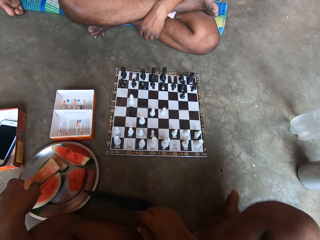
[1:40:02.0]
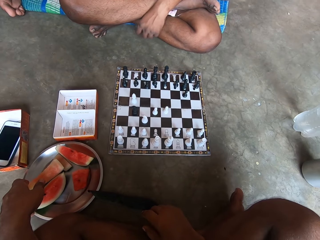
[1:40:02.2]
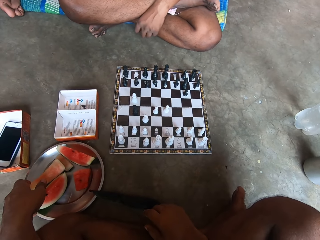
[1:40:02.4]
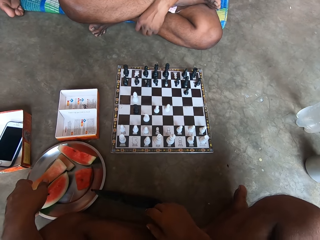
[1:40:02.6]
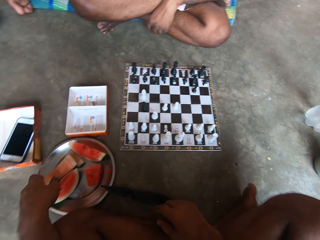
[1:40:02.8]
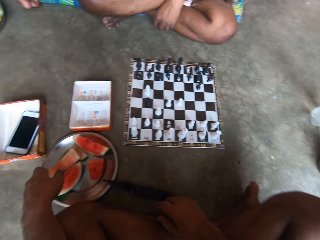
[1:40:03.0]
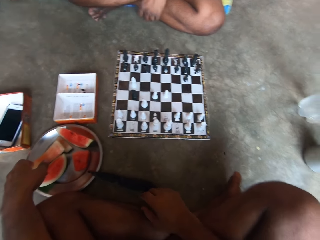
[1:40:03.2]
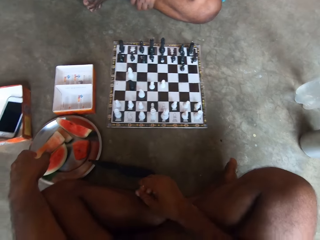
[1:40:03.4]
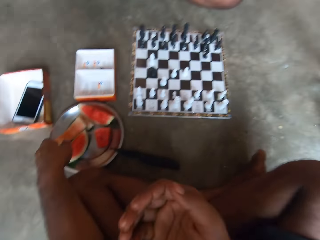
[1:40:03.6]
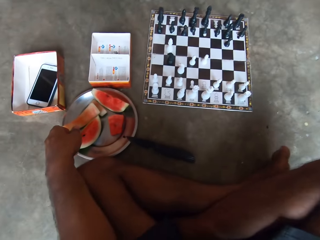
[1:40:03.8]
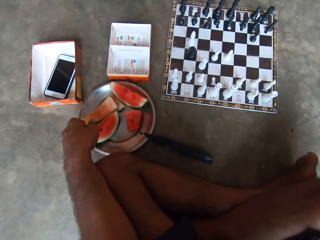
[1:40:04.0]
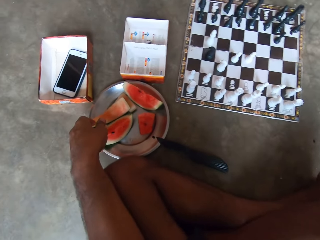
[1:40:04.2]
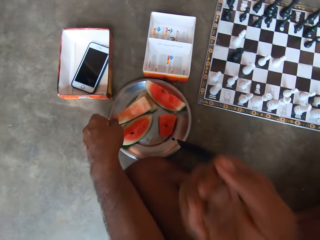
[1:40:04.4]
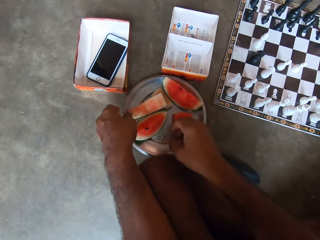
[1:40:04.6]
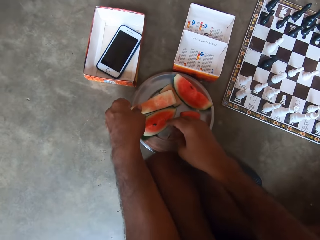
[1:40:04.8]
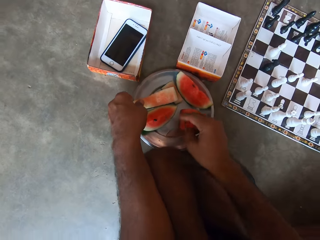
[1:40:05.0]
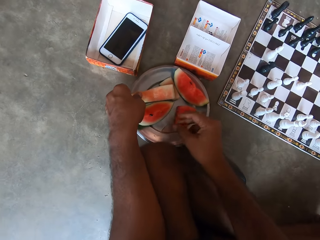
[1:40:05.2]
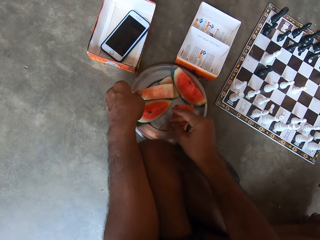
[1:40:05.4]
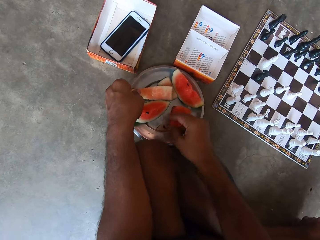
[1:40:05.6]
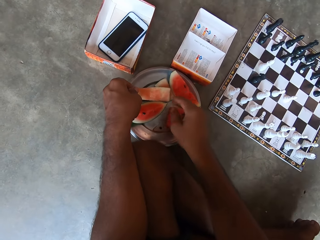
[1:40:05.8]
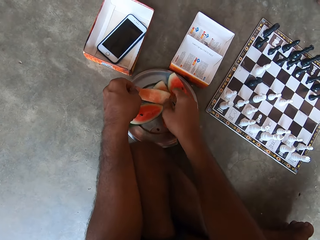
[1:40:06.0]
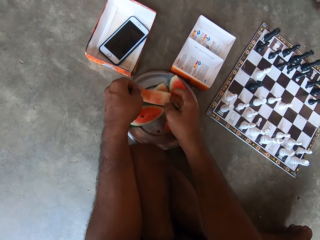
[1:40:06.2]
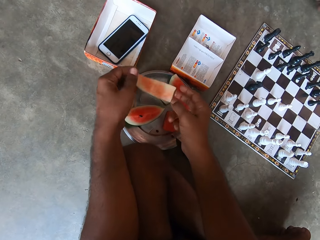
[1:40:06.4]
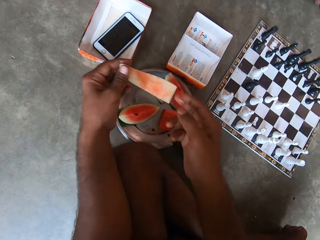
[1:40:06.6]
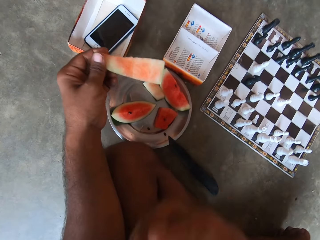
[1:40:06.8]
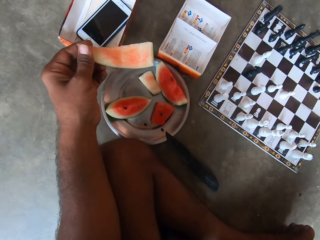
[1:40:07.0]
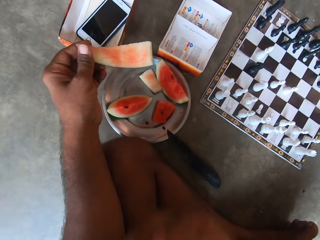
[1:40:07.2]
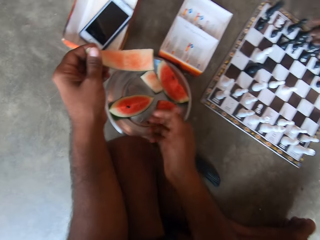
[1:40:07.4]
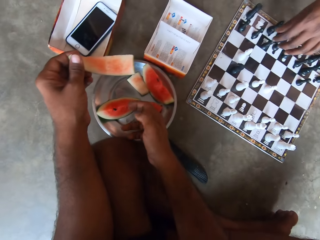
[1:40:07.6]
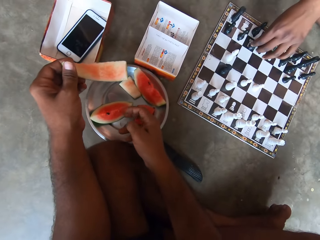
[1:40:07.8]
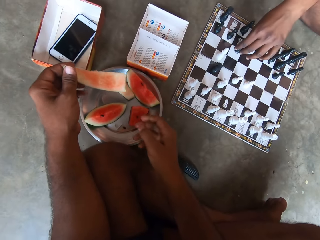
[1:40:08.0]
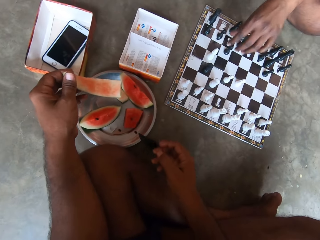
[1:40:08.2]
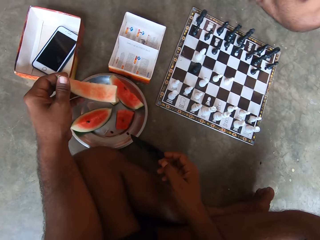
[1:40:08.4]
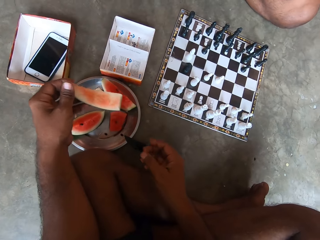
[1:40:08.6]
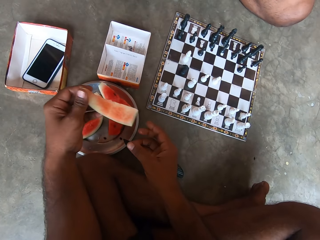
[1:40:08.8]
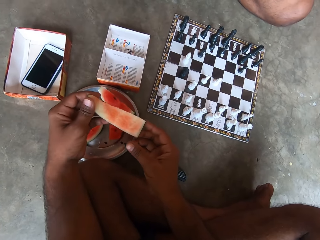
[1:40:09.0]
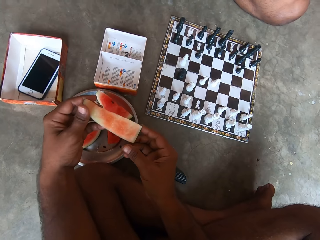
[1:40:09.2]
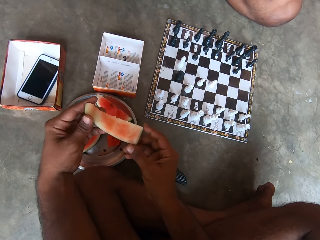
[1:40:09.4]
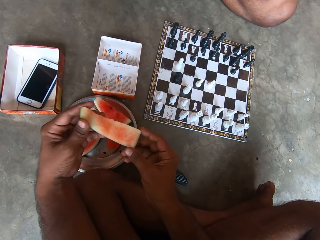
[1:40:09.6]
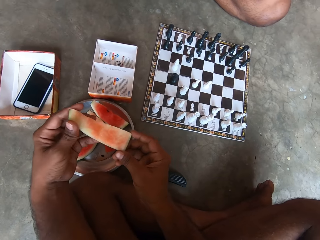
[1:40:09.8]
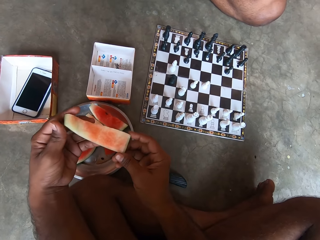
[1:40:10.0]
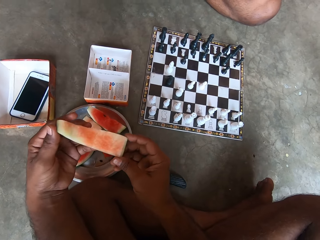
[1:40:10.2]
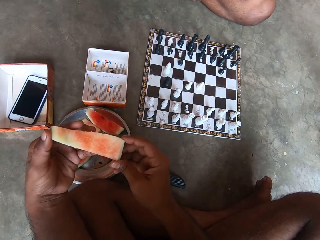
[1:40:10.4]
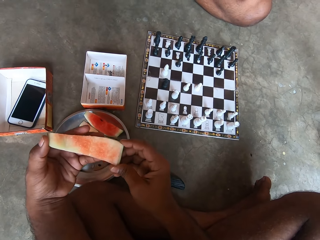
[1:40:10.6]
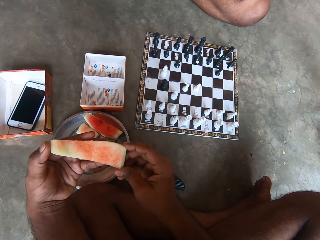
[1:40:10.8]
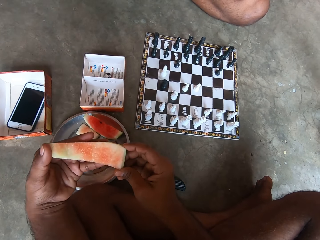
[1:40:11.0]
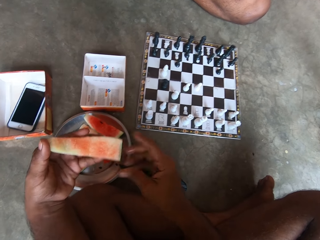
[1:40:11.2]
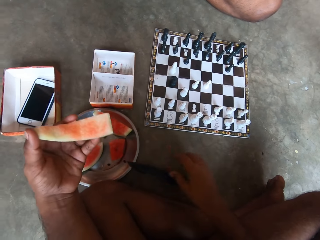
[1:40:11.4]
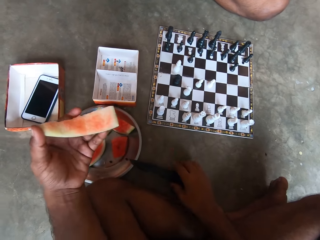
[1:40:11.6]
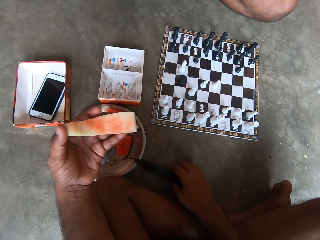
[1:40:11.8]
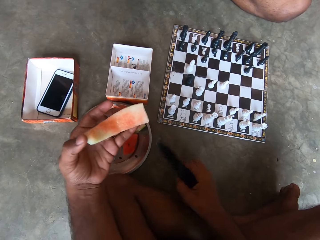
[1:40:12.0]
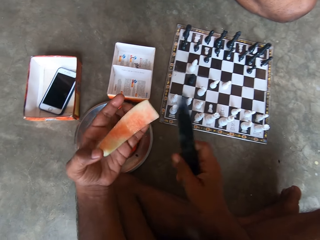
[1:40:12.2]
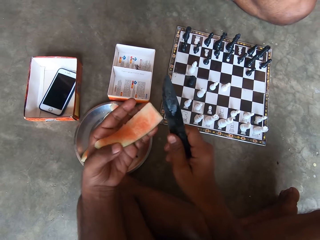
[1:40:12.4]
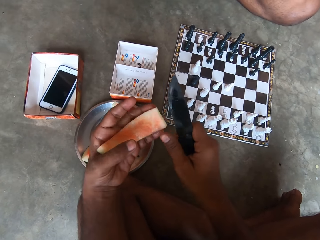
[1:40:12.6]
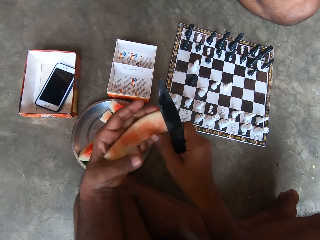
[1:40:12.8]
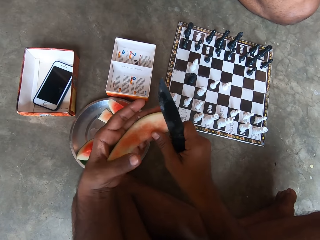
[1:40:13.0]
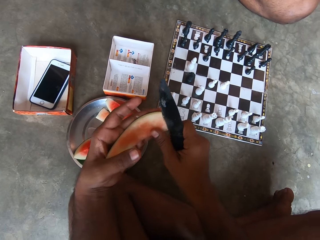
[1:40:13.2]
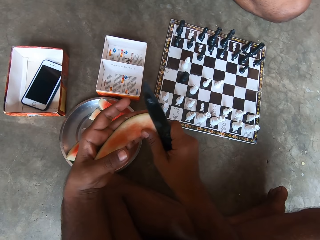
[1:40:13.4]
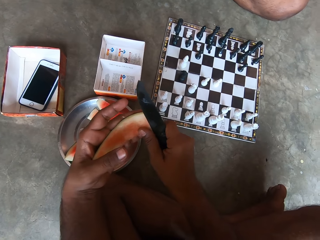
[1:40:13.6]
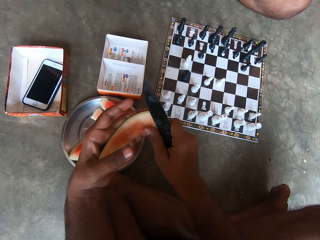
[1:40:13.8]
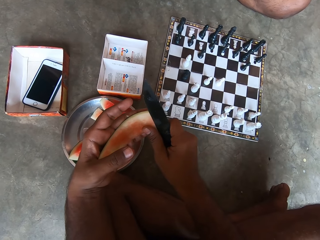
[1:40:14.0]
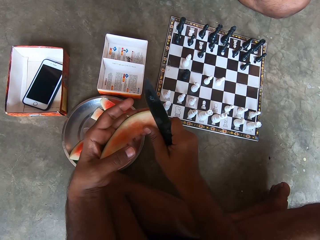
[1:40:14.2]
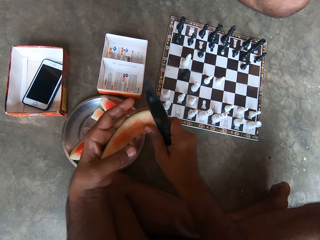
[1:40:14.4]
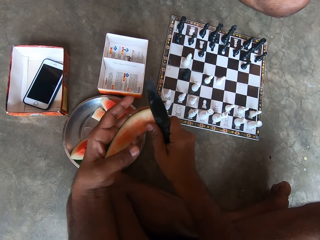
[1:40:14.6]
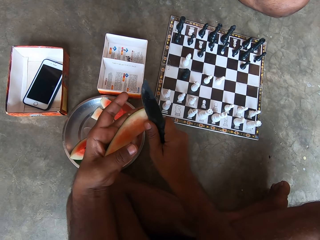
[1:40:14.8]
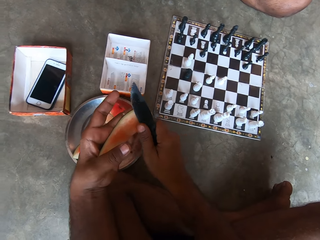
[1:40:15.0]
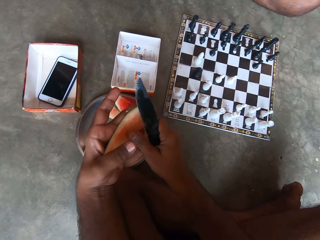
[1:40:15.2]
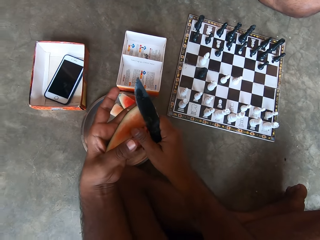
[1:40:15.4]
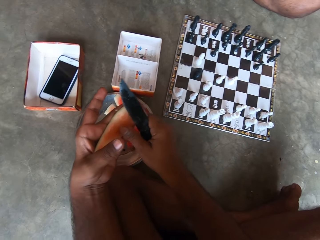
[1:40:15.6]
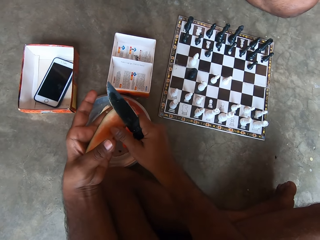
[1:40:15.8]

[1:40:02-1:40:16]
The camera wearer holds something. He spits the watermelon seeds into his hand. He puts the seeds in the tray. He holds a watermelon. He picks another watermelon from the tray on the floor. He holds something. He spits the remaining watermelon seeds in his mouth into his hand. A man moves another piece on the chess board. The camera wearer puts the seeds in the tray. He holds the watermelon in his hands. He picks a knife from the floor with his right hand. He cuts the watermelon from its skin with the knife.

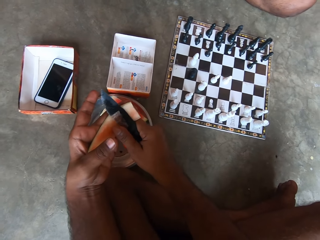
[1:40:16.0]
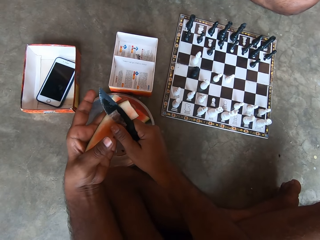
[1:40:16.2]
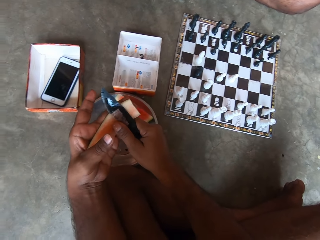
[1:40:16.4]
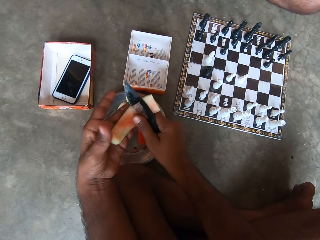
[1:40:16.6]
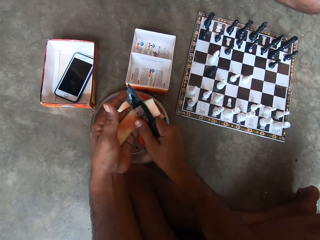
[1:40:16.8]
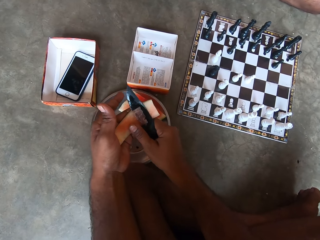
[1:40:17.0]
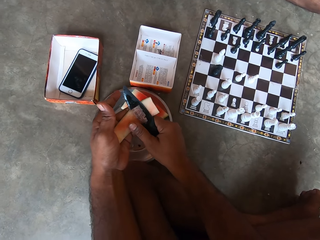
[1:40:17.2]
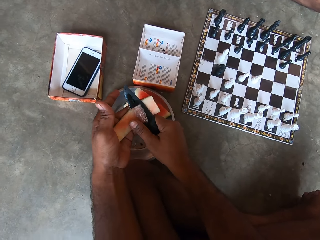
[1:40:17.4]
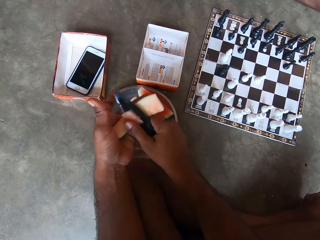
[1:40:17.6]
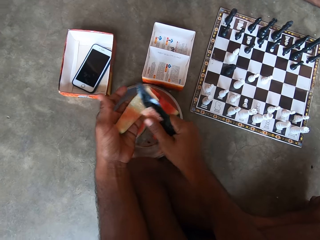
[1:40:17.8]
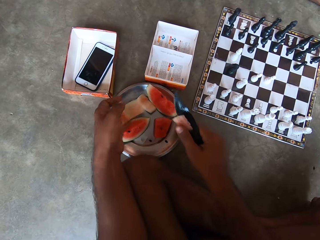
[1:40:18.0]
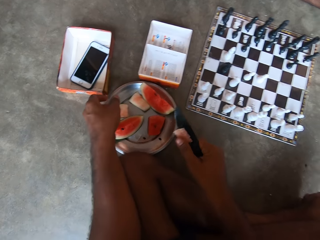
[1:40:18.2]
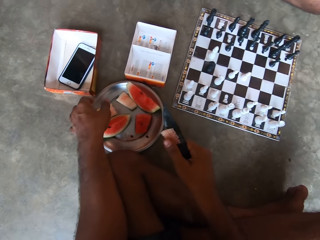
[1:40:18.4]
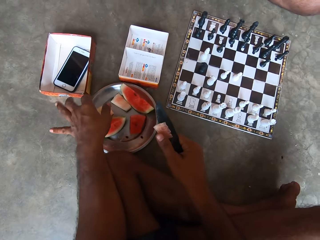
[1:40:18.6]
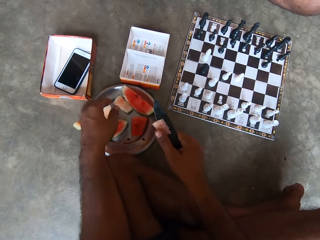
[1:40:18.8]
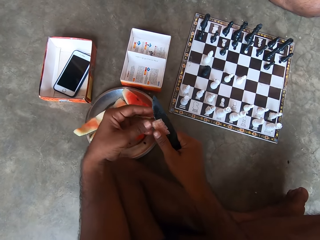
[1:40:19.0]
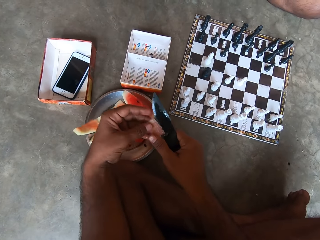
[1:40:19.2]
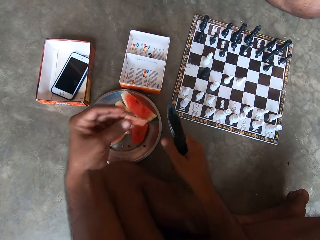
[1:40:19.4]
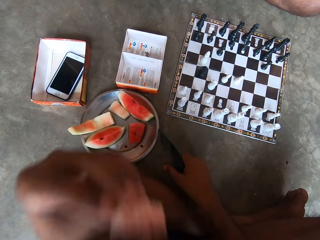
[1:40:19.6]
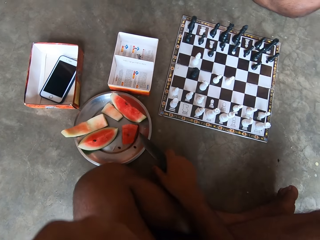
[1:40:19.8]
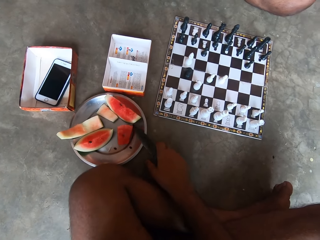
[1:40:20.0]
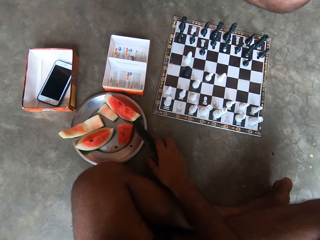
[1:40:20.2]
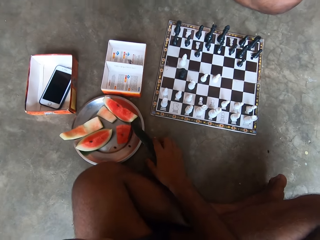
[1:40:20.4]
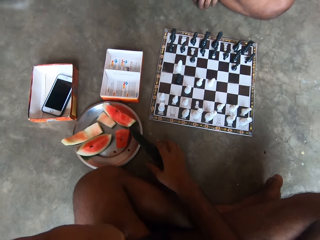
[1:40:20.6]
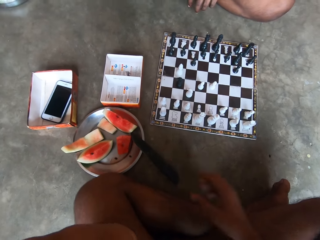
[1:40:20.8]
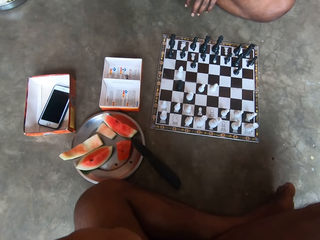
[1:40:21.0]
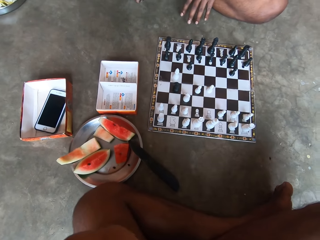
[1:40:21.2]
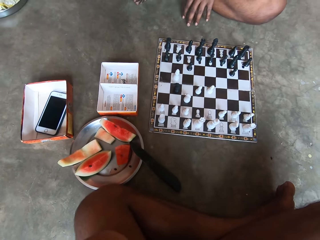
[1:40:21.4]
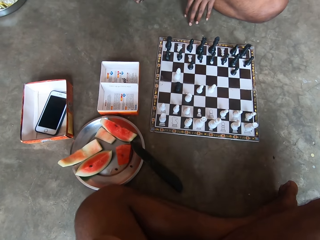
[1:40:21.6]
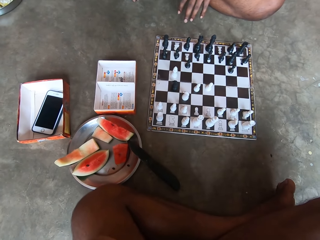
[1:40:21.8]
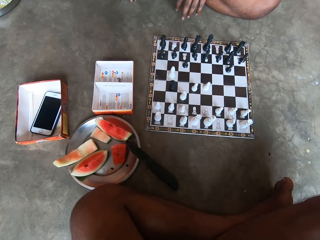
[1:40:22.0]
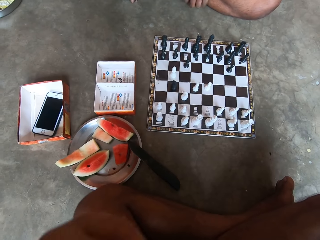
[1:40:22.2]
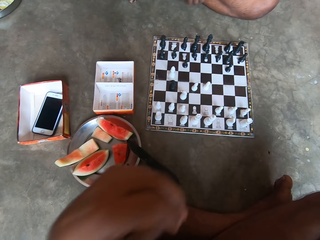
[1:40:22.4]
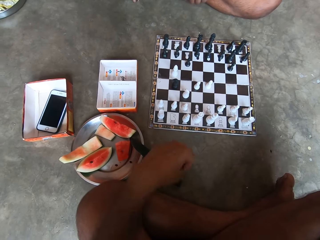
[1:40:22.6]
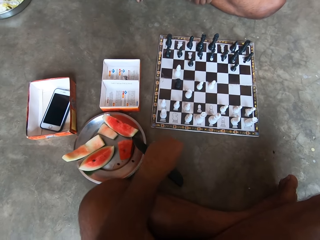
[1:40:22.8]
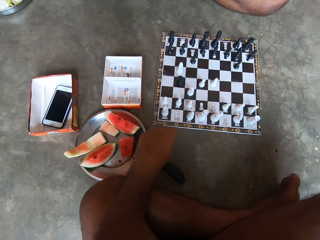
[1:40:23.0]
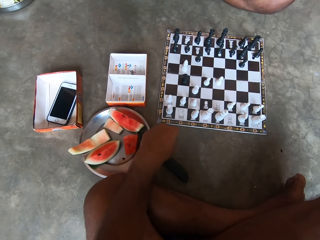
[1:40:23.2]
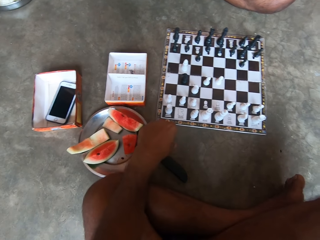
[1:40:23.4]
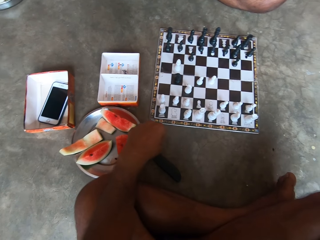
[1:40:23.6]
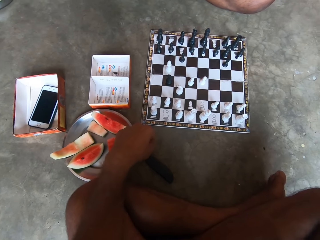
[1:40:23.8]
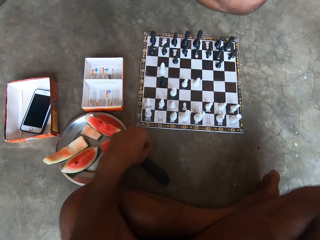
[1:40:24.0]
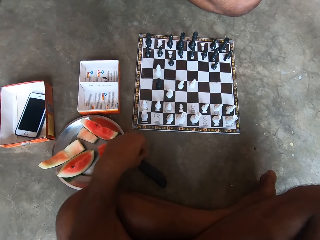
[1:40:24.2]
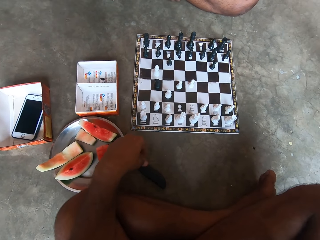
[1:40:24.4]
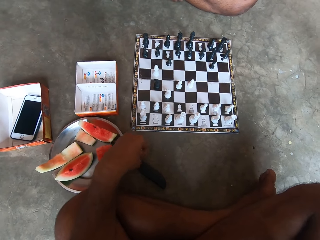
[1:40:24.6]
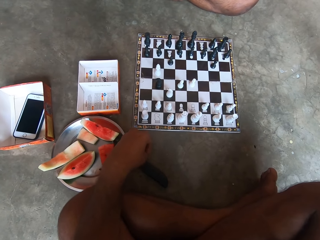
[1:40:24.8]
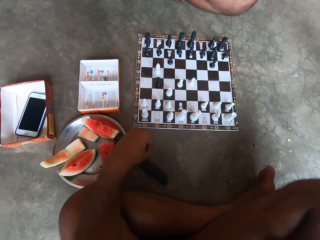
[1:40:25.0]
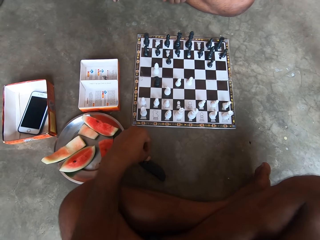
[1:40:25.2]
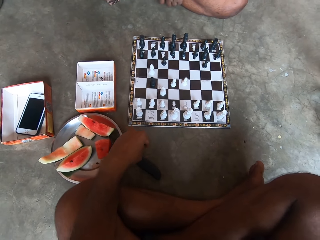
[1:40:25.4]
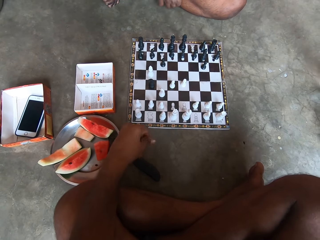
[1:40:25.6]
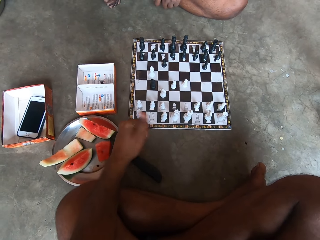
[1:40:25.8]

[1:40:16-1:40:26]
The camera wearer places the peel in the plate. He eats the watermelon. He puts the knife on the tray. A man continues tapping his hand on the floor repeatedly. The camera wearer lowers his left hand from his mouth.
